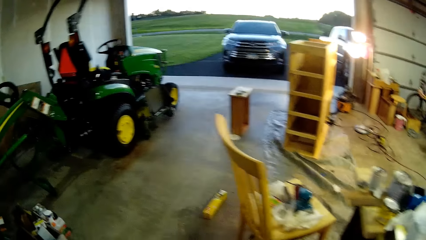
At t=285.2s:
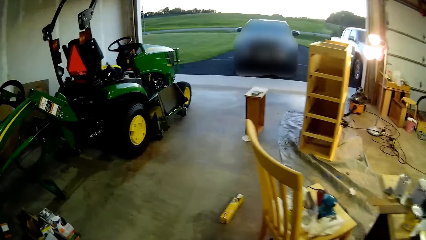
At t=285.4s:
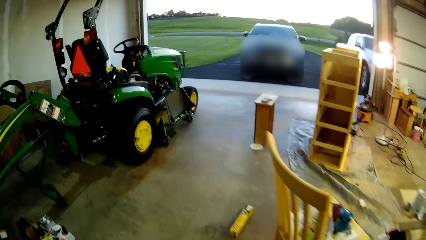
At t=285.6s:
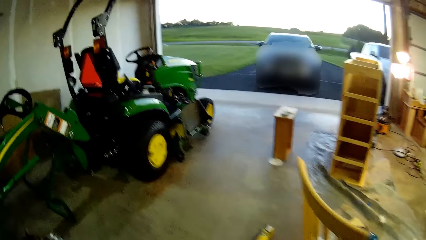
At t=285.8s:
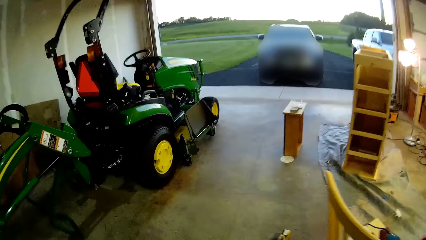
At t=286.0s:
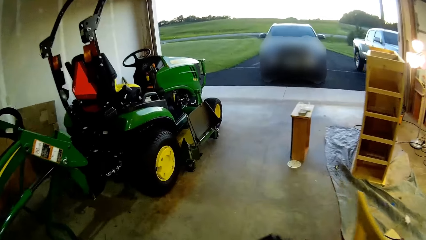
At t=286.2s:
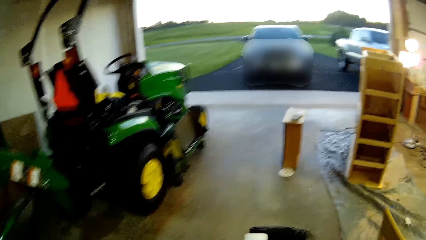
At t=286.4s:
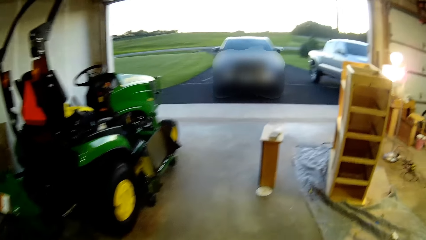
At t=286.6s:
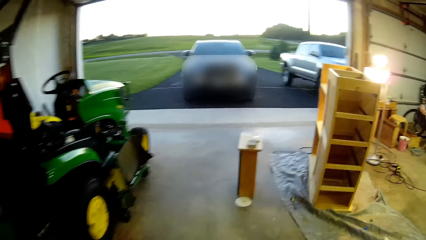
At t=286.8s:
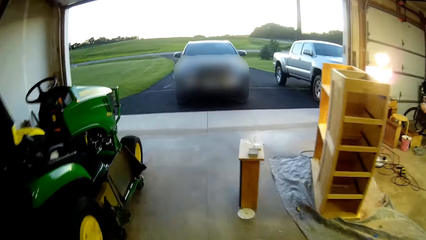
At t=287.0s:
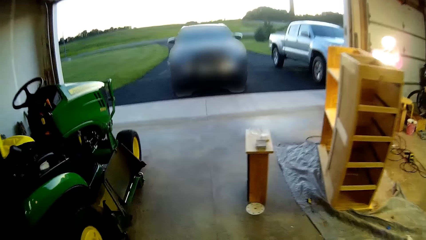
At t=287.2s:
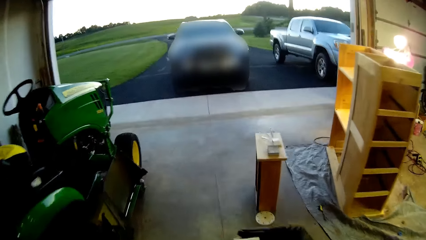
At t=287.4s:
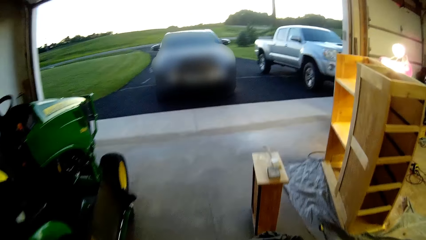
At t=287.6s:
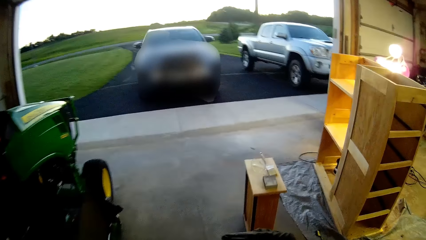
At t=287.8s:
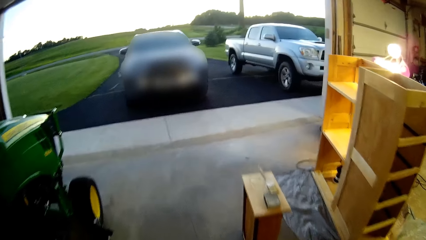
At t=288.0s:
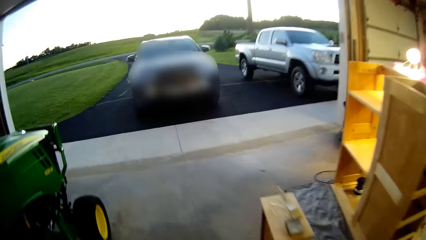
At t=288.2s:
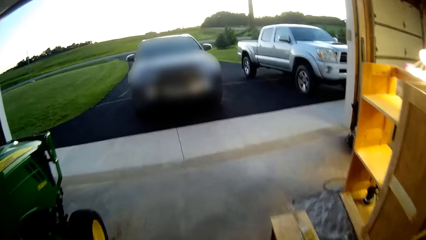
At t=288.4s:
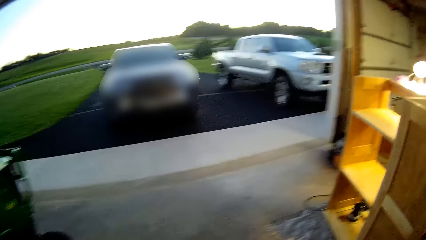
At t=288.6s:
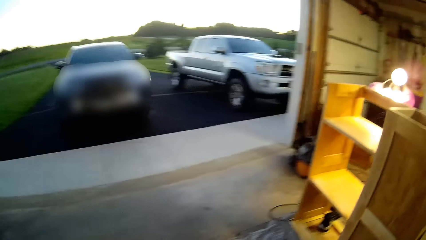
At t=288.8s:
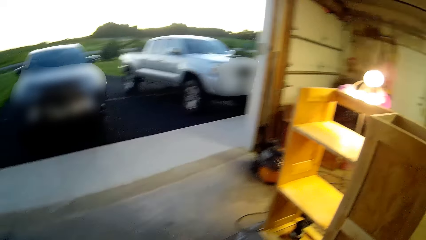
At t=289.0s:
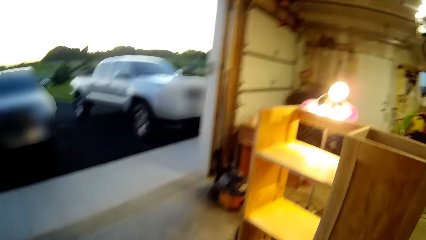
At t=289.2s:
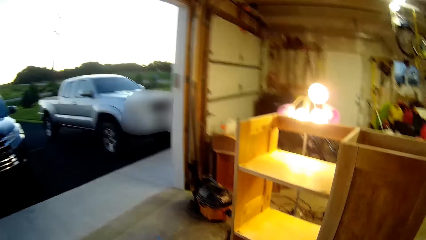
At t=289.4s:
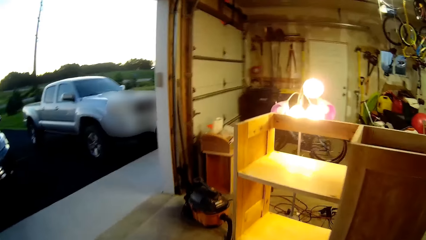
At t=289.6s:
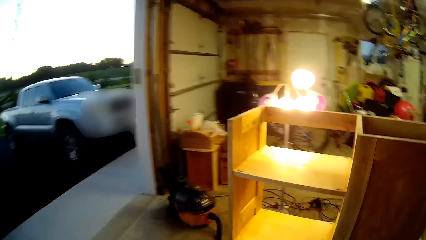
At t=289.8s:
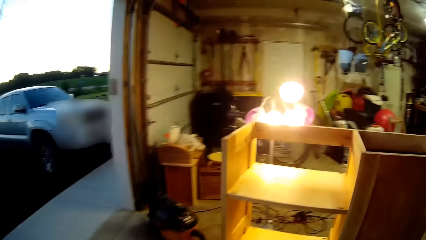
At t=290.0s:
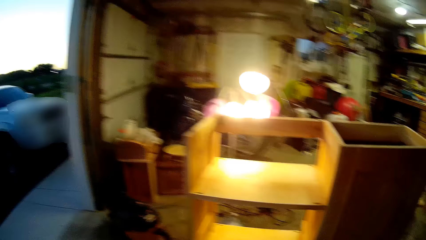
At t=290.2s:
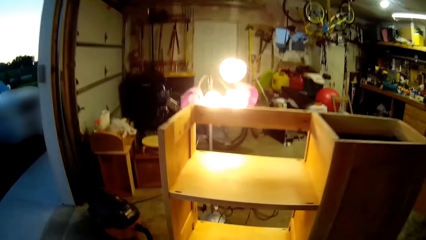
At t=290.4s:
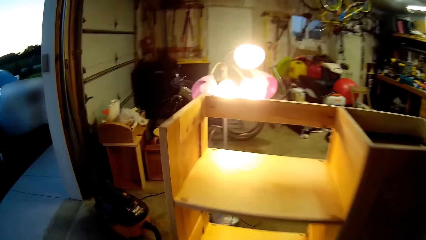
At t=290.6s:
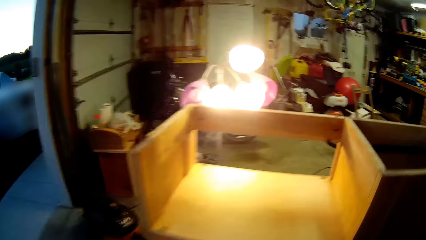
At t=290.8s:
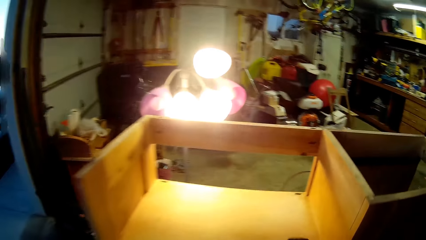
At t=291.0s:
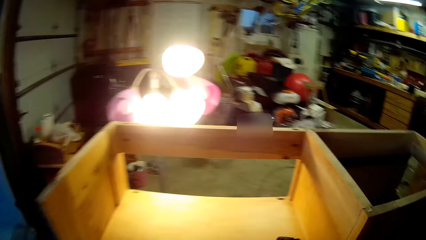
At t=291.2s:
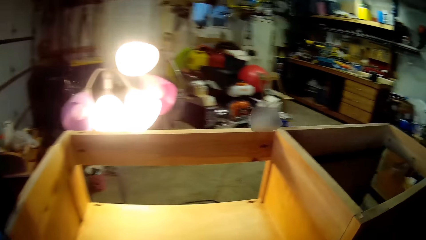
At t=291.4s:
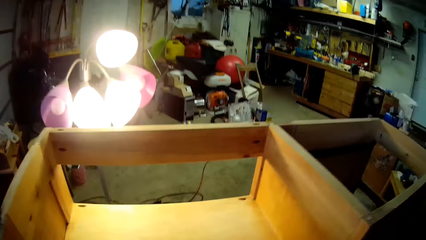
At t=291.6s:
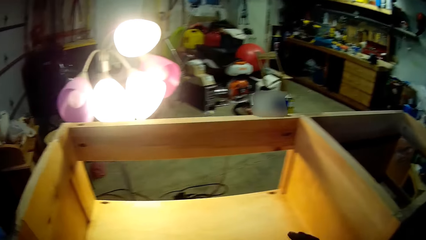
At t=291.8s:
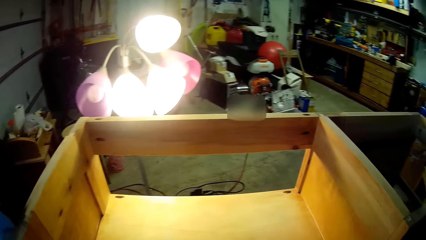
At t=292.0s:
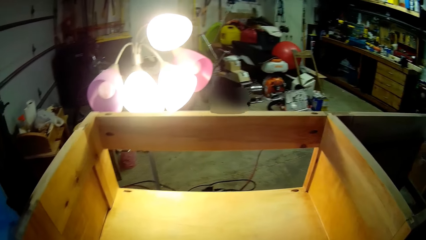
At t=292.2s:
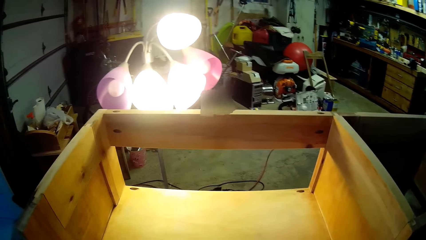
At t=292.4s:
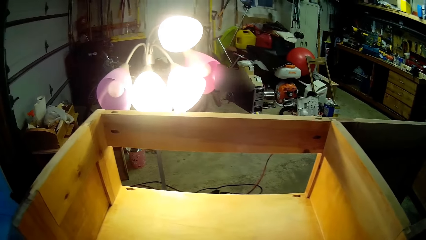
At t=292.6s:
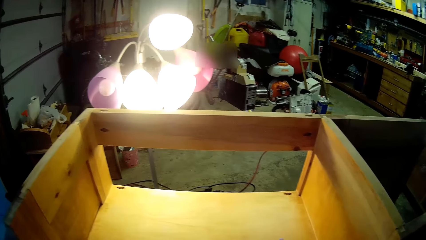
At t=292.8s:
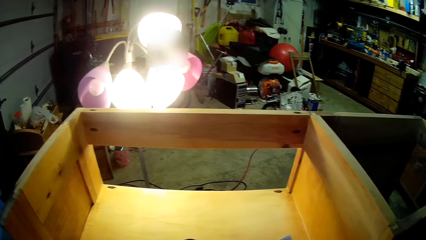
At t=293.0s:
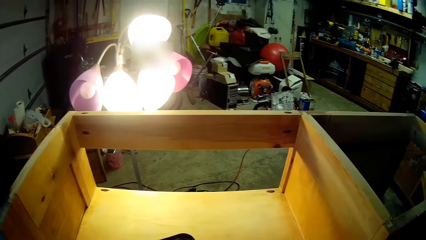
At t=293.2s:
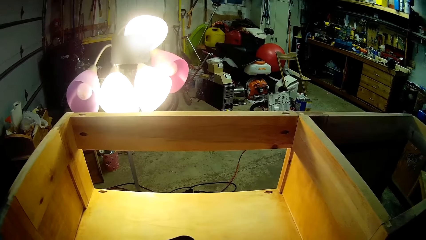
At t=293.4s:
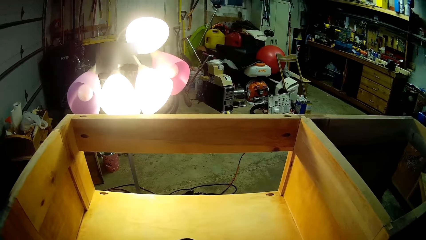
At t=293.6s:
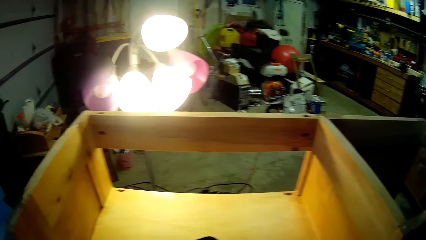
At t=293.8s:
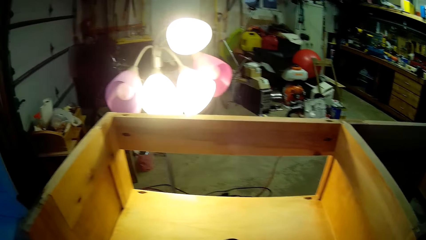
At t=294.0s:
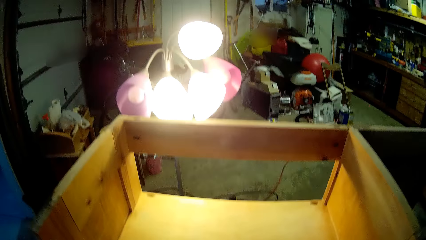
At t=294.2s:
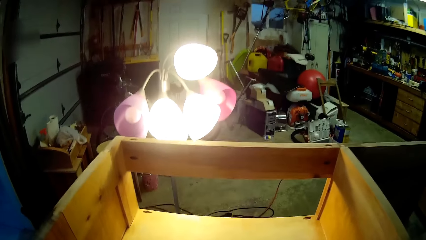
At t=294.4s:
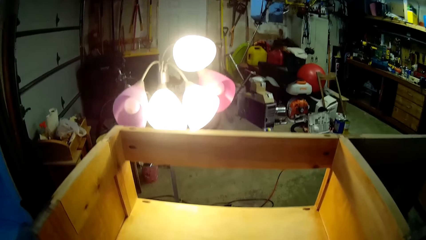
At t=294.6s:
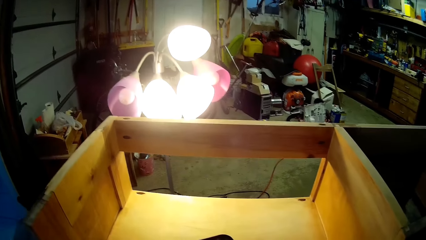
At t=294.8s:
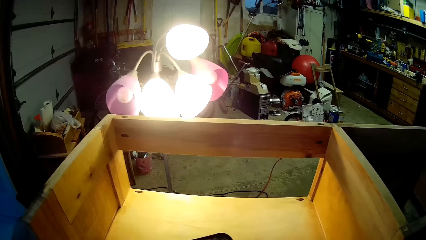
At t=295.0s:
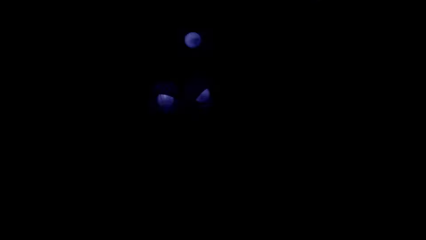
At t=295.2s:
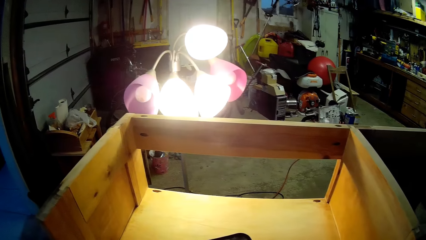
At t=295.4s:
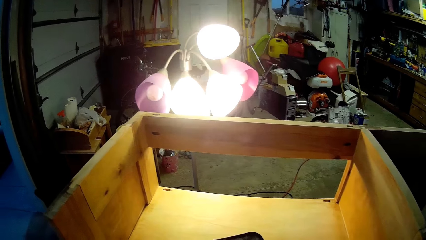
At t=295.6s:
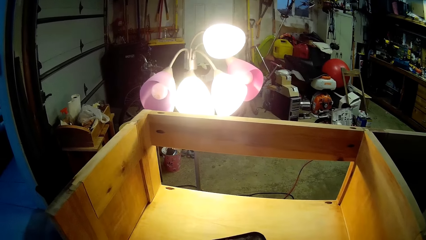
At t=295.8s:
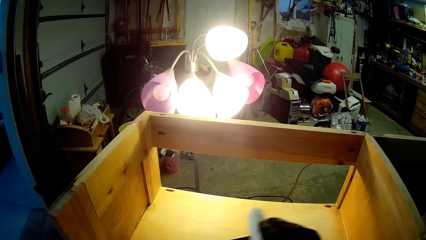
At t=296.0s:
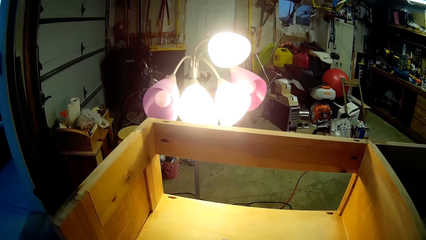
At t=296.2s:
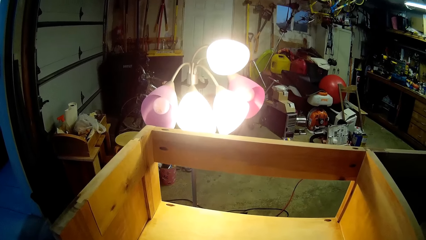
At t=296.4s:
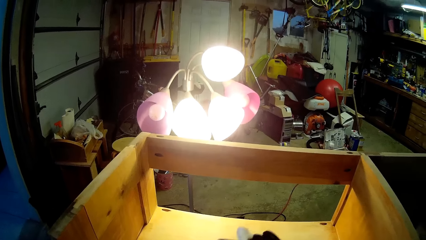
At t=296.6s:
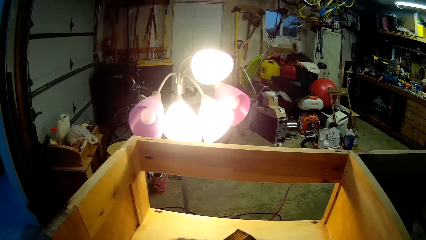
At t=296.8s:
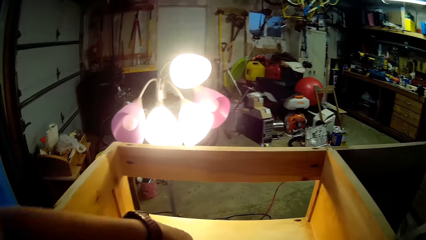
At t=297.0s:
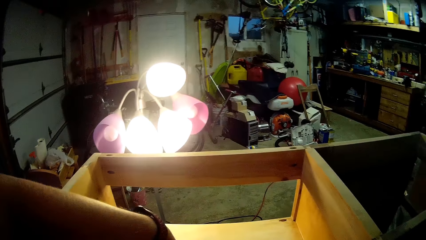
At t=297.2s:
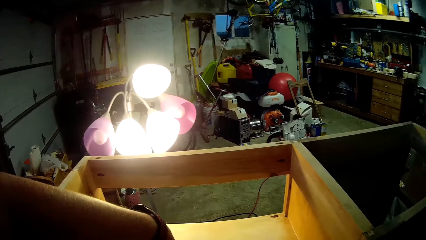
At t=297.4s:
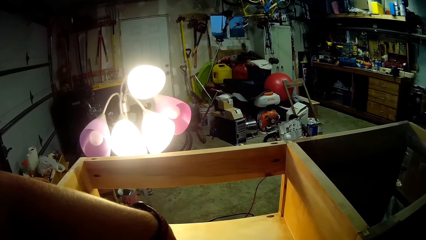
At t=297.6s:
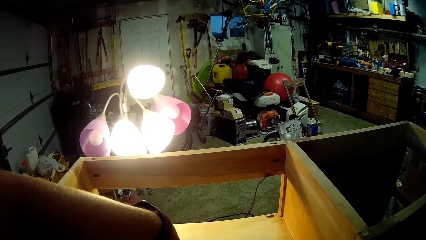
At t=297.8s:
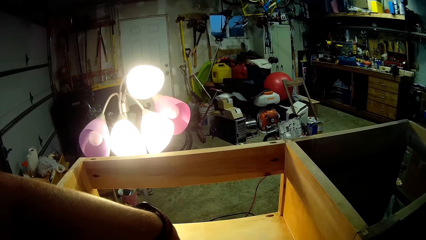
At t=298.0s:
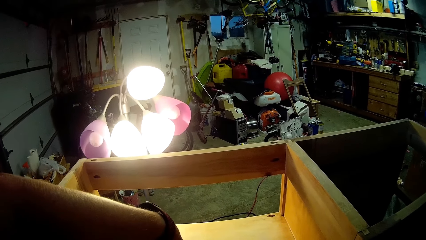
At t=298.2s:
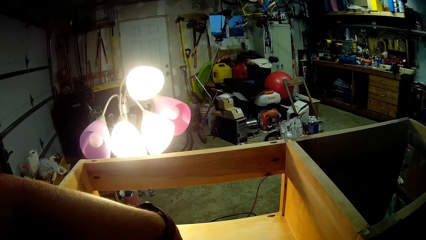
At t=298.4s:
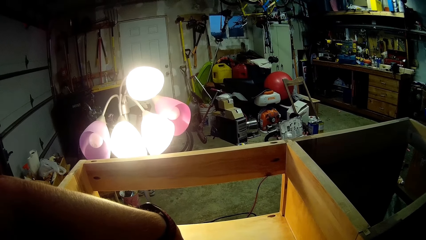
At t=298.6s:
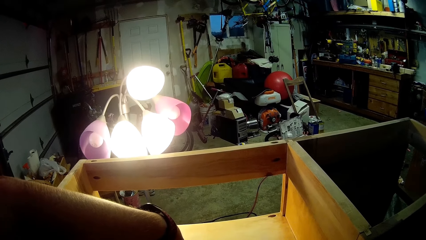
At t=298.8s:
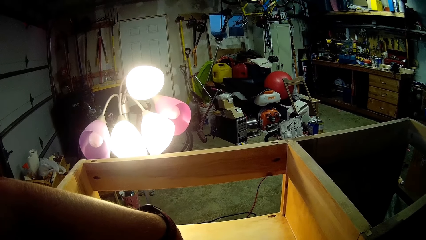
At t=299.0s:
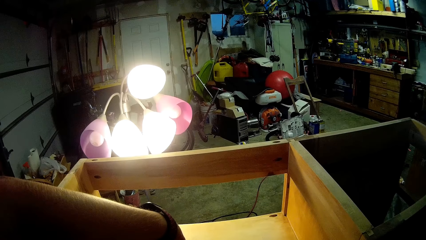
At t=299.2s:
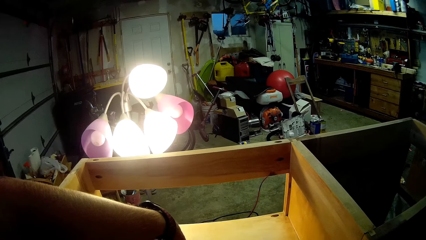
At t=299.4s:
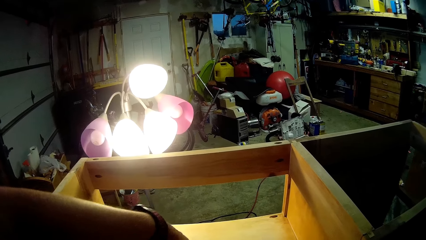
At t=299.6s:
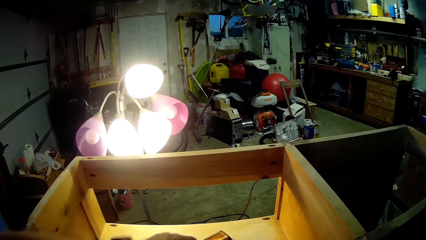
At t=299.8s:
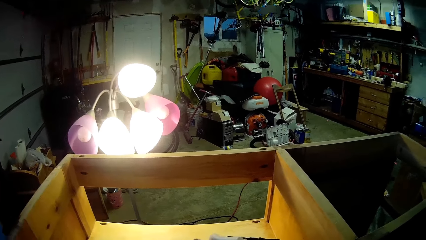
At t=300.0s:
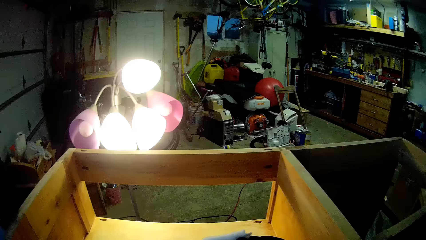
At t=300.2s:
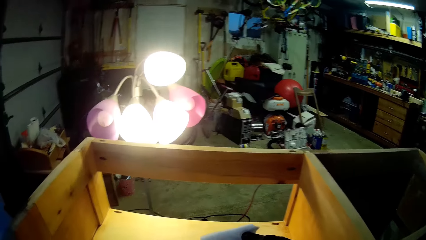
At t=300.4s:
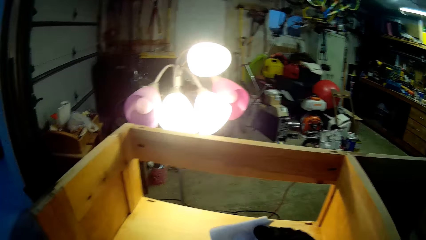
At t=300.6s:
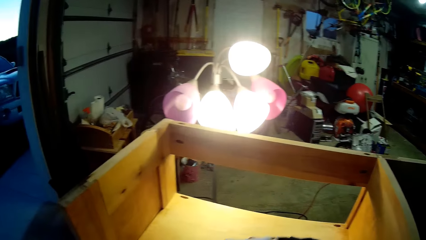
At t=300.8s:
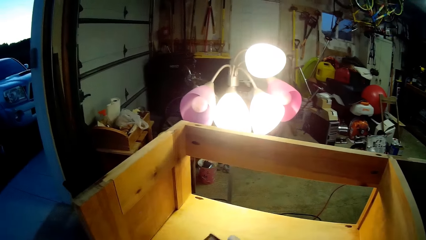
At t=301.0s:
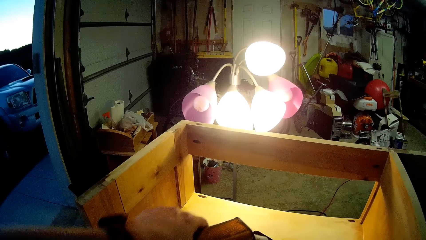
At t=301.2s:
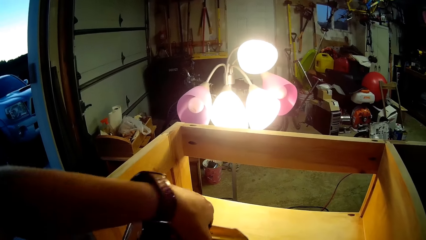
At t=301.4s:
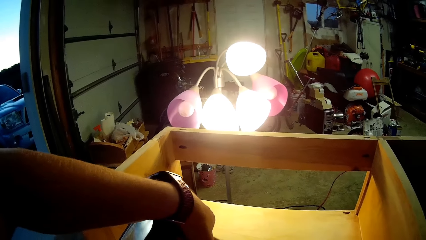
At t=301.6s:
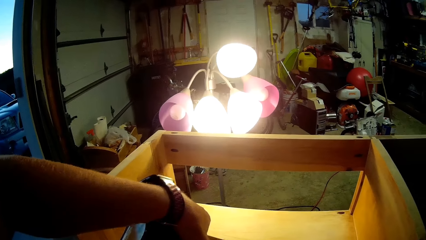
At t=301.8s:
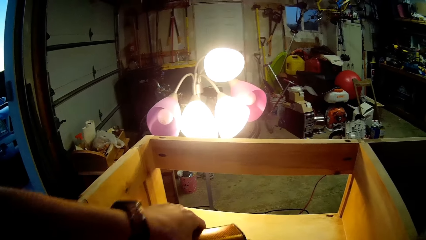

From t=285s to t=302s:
The camera wearer takes the odorless mineral spirit. They walk. They put the odorless mineral spirit on the cabinet. They open the odorless mineral spirit. They put the odorless mineral spirit on the sandpaper or wipe cloth.
